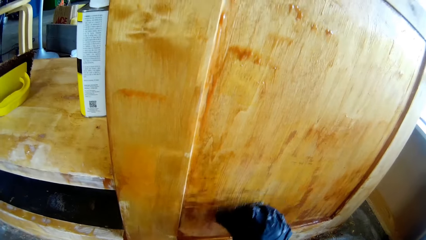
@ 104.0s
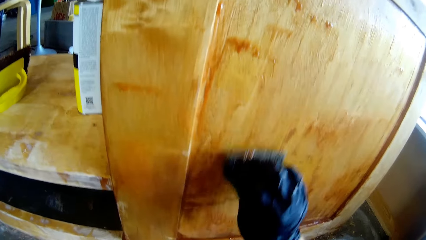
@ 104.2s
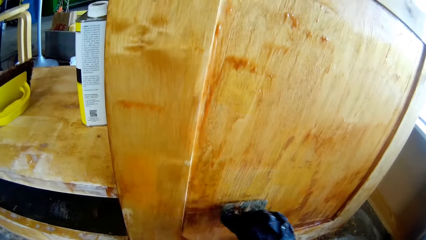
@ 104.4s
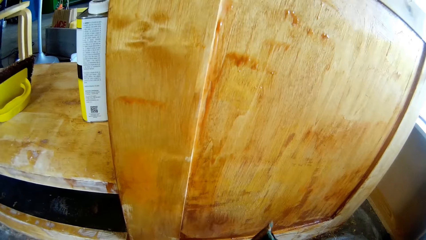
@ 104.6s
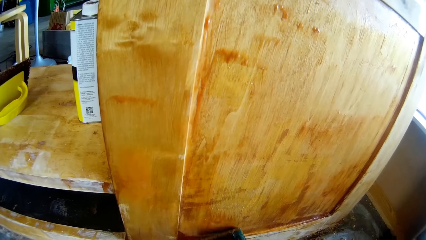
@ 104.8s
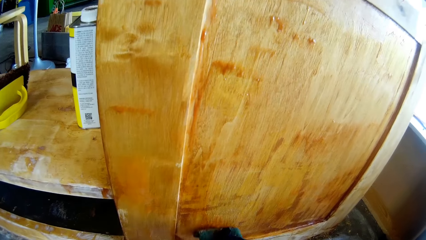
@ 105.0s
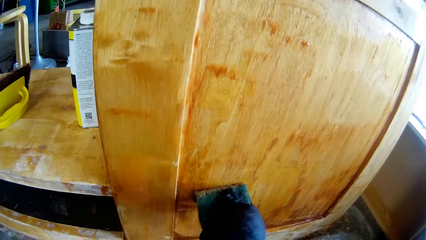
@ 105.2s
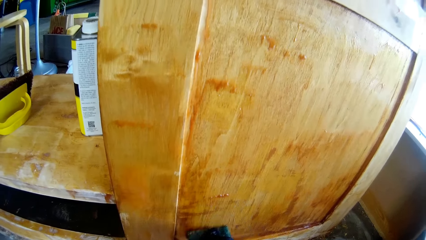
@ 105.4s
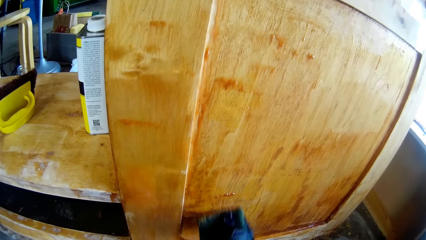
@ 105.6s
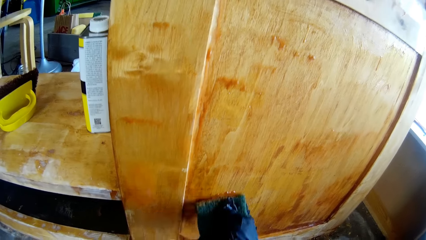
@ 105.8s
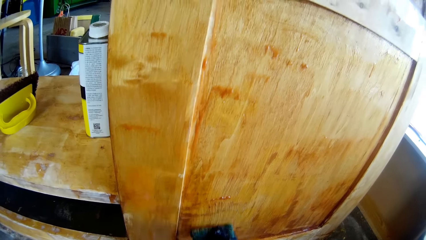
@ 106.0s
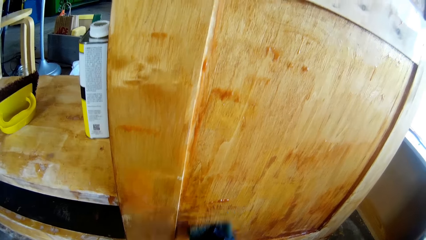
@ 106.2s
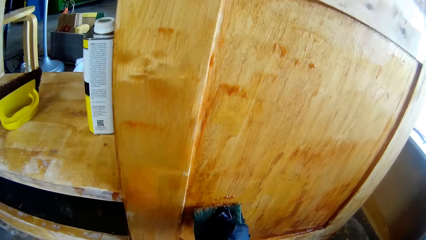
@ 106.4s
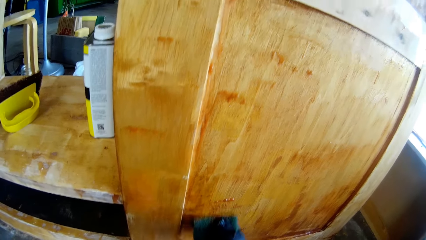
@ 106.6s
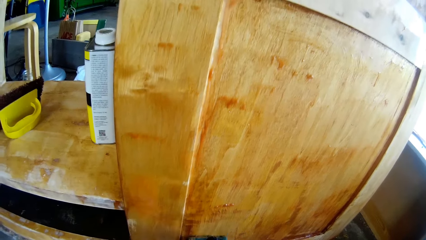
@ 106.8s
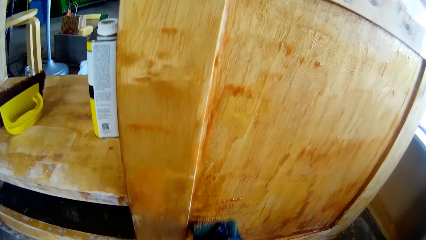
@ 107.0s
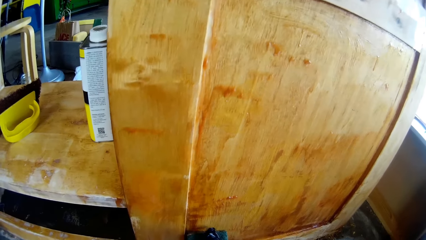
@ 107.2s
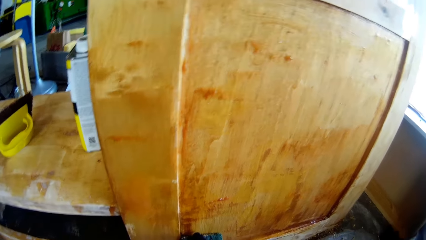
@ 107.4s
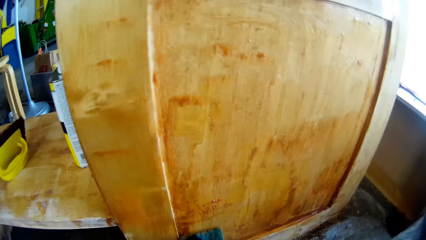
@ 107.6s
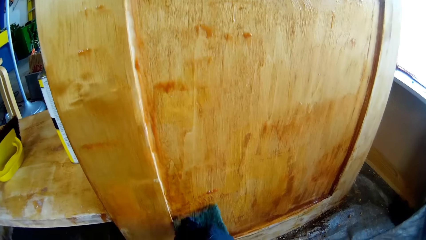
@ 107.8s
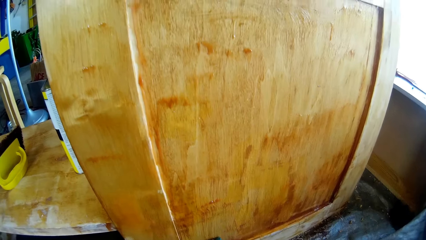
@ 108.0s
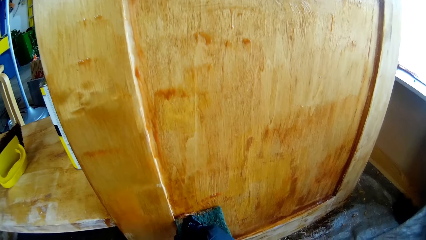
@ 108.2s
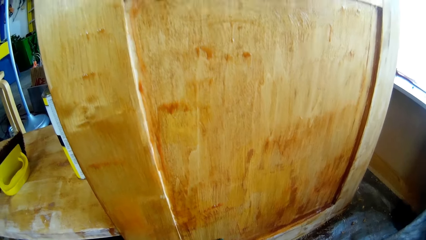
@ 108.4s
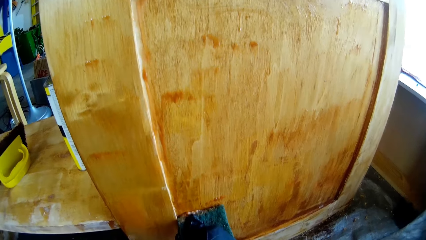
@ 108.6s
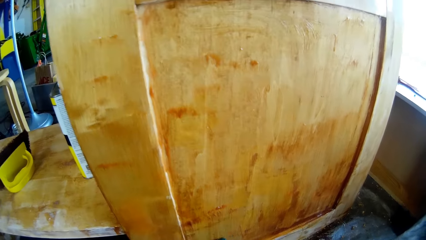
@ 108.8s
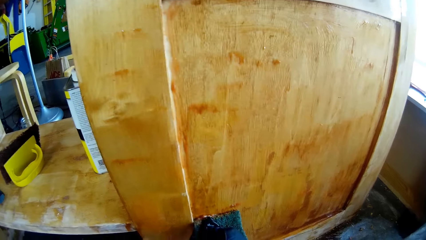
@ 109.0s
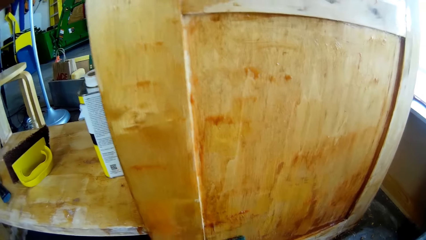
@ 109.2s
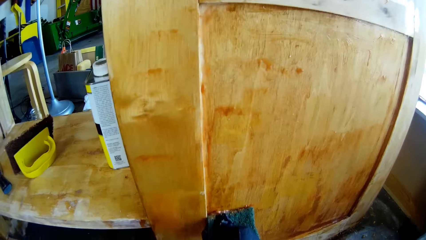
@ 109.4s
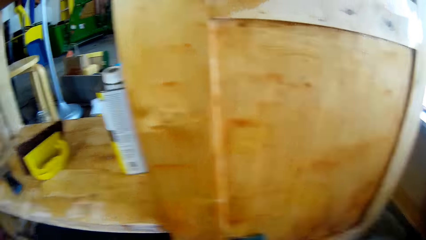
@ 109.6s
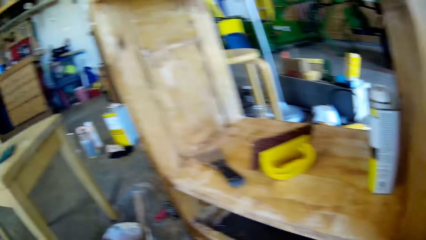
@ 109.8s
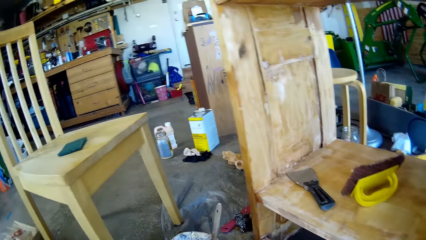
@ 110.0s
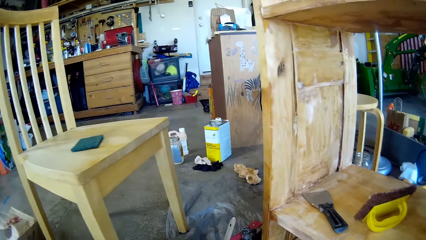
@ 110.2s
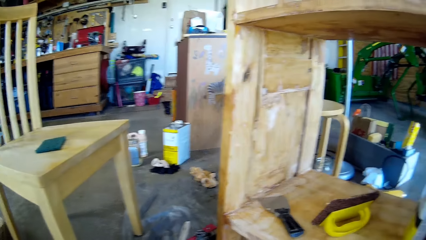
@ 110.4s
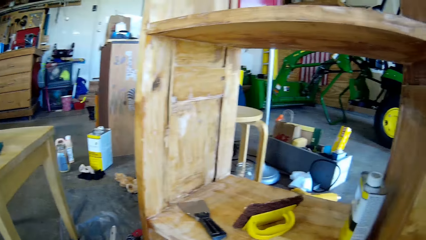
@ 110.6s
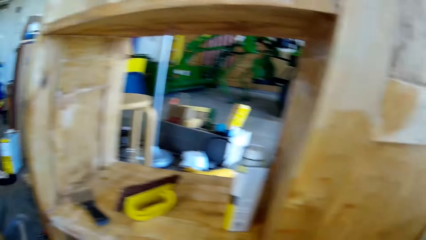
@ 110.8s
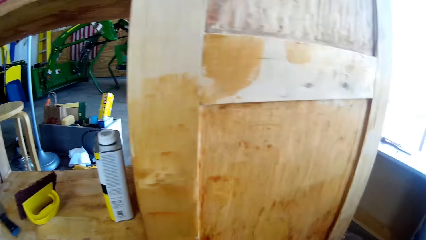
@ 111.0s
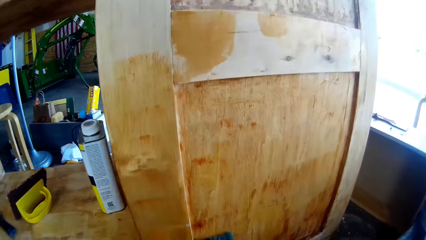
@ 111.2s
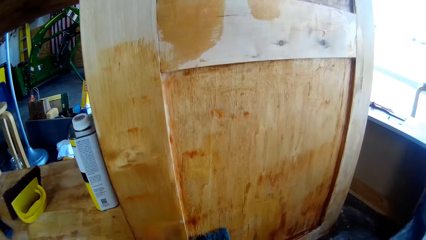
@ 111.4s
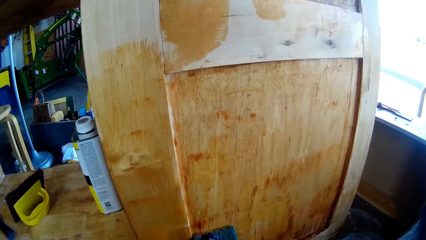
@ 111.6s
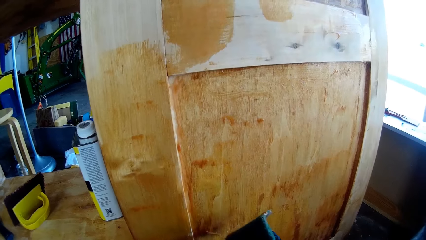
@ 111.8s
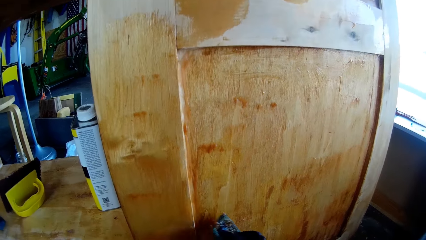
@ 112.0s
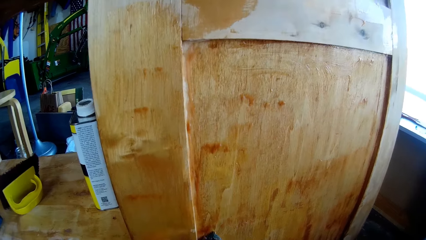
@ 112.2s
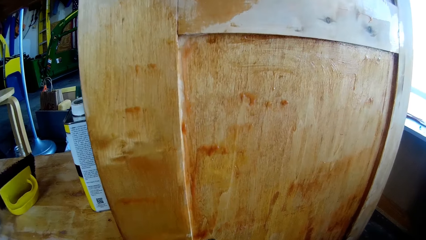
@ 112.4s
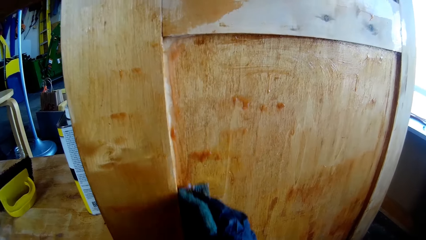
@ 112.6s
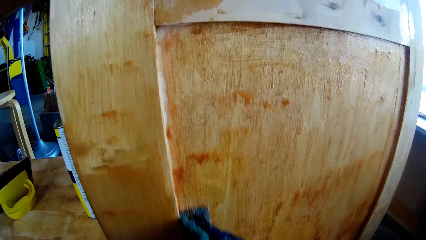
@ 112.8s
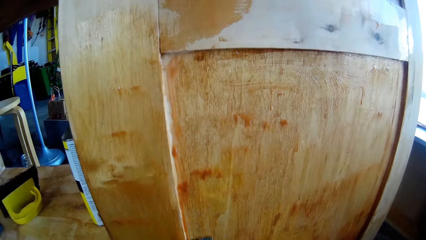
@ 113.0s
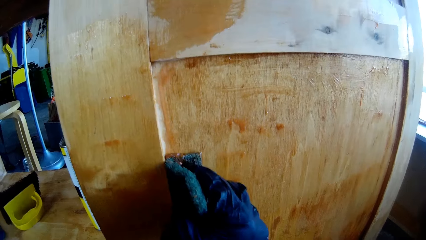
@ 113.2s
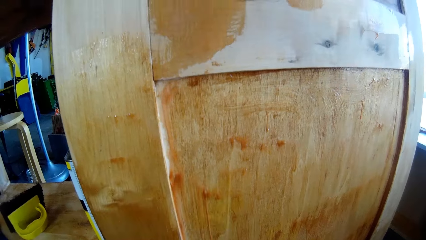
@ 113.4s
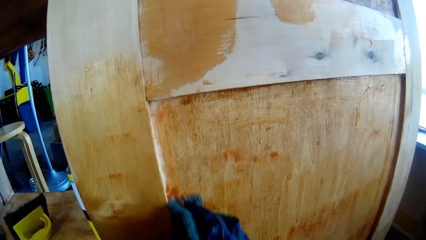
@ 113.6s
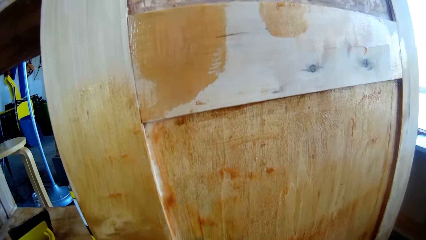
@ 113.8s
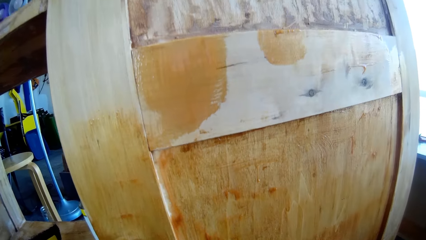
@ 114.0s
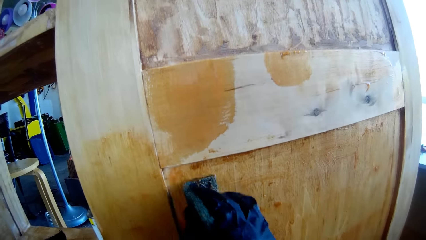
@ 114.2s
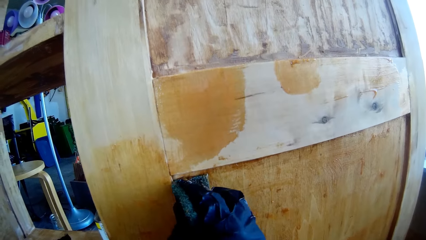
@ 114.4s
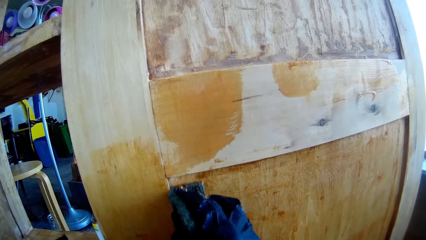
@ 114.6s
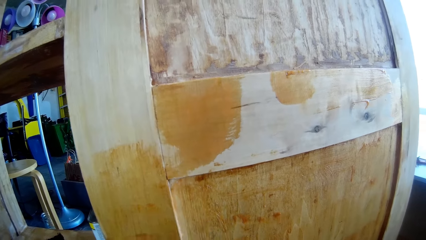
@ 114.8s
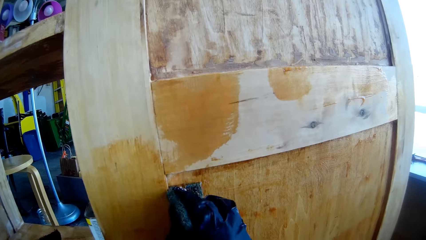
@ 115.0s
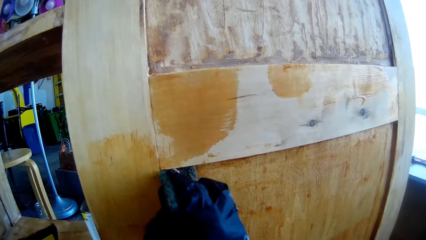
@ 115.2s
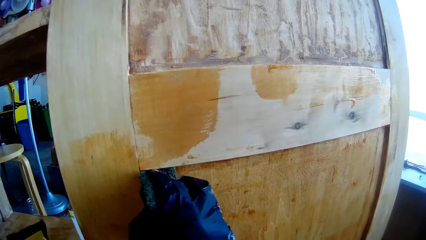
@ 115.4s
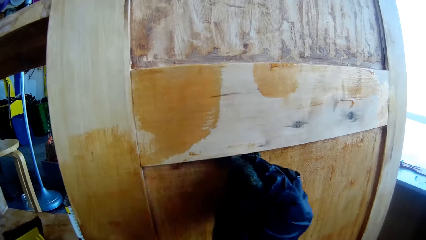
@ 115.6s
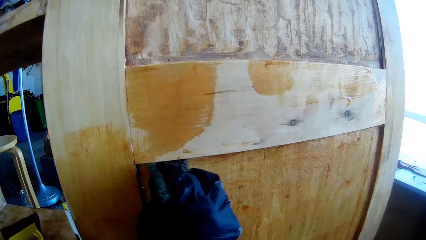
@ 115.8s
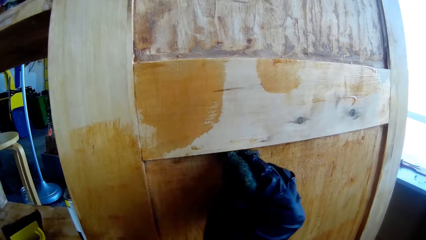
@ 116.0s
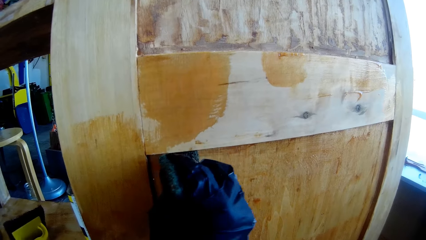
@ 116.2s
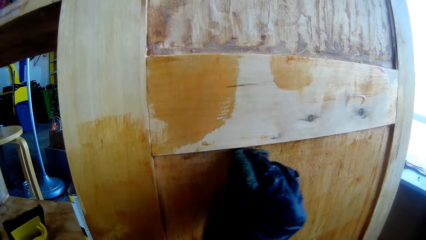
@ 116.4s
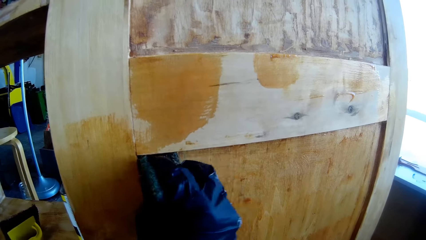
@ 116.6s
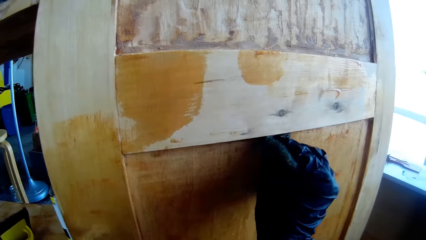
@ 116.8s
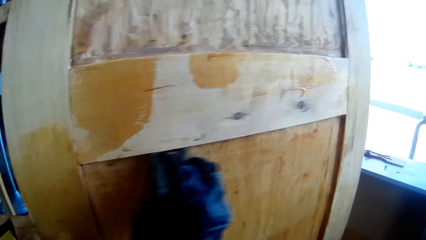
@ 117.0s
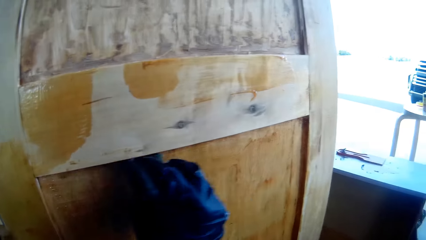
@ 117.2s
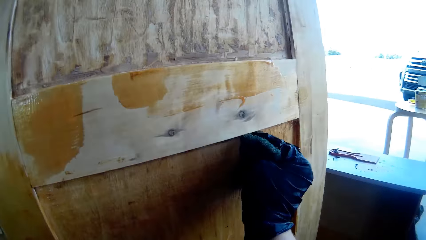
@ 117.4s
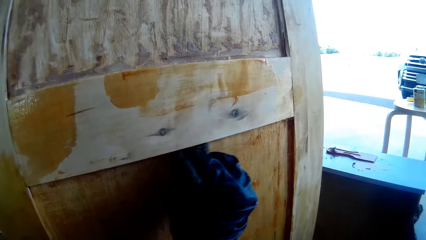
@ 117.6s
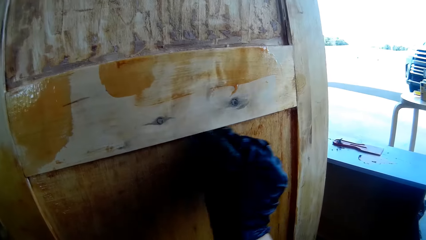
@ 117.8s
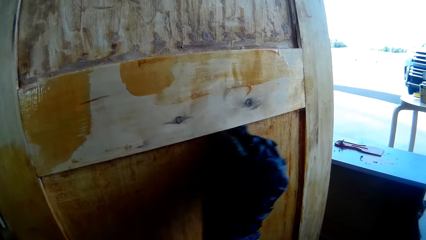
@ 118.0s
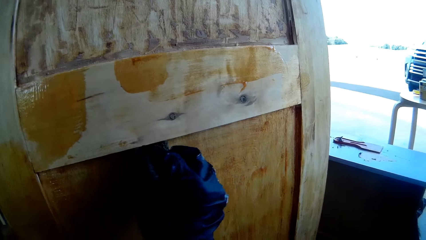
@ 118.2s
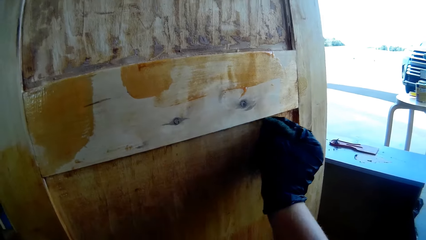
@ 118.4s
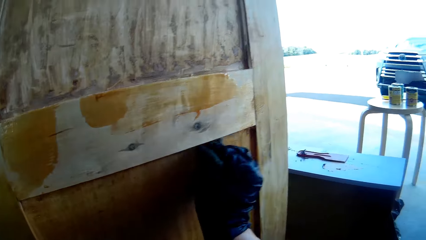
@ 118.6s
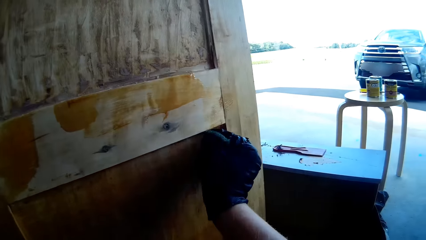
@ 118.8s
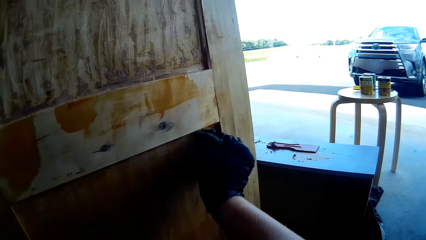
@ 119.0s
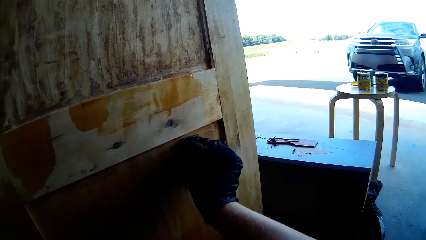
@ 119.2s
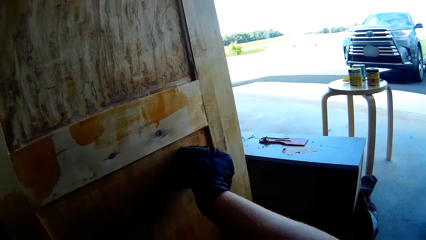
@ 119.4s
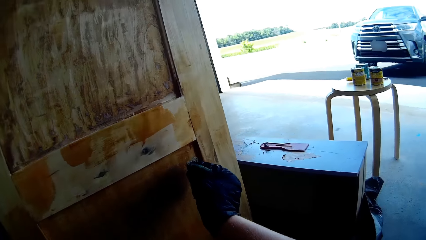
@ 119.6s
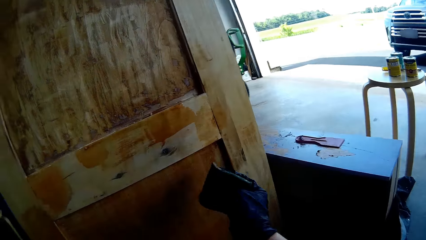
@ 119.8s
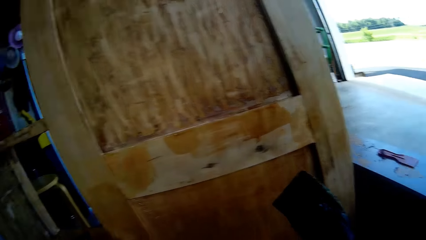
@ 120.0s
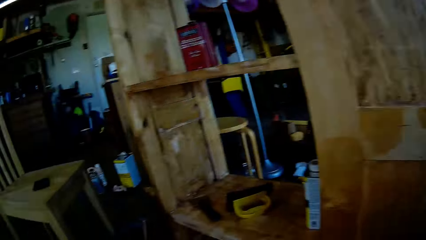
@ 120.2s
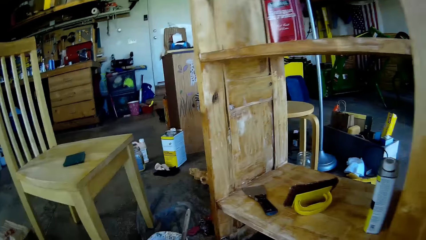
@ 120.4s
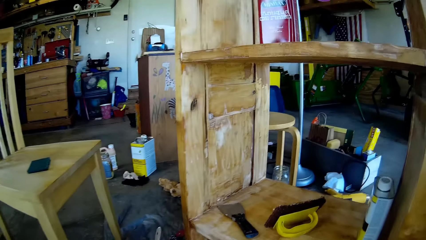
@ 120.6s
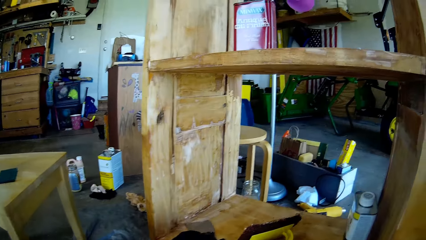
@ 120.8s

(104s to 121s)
The camera wearer turns.
